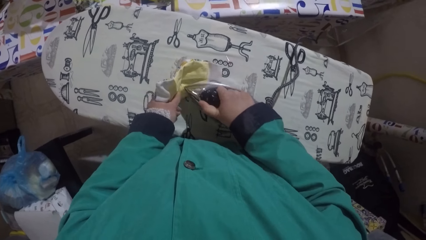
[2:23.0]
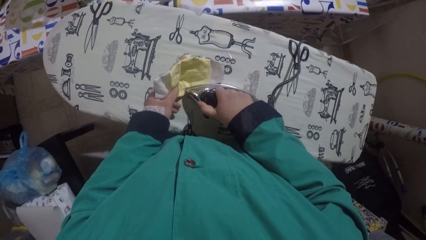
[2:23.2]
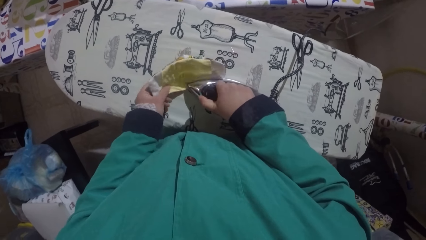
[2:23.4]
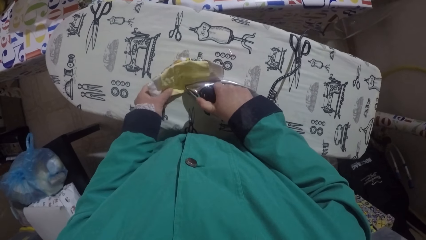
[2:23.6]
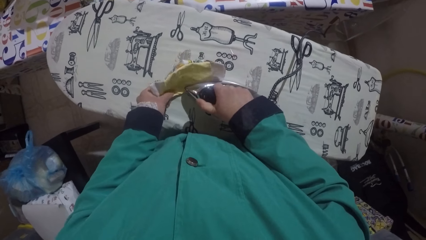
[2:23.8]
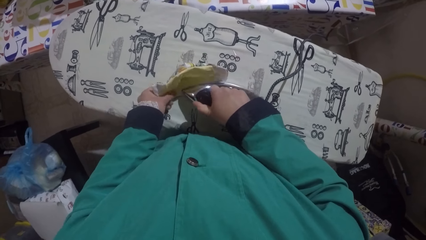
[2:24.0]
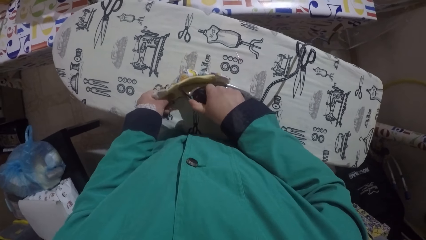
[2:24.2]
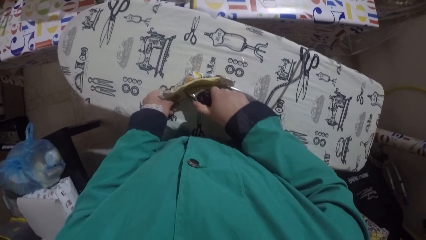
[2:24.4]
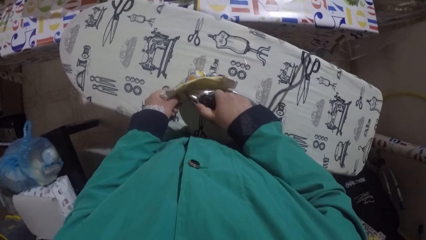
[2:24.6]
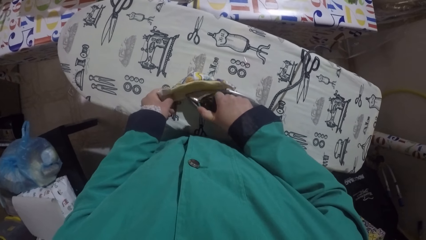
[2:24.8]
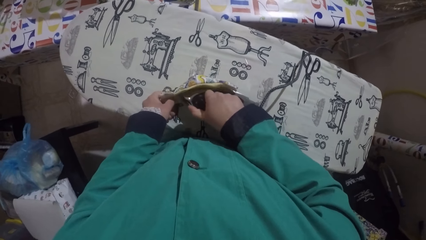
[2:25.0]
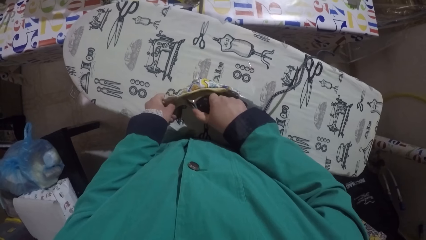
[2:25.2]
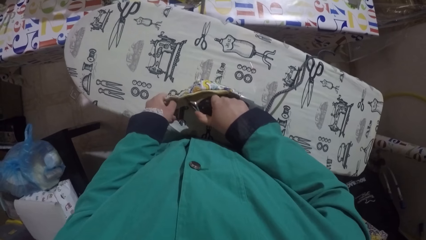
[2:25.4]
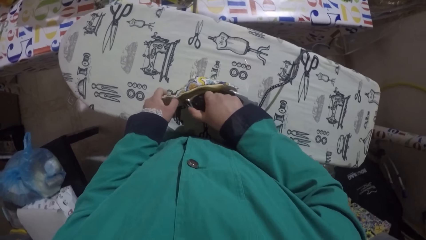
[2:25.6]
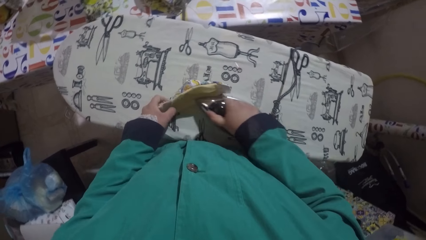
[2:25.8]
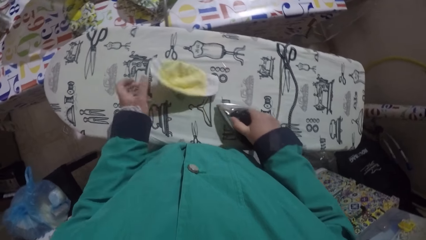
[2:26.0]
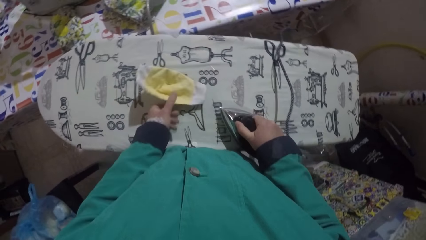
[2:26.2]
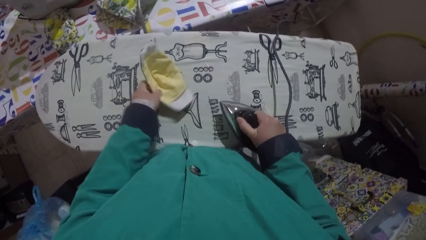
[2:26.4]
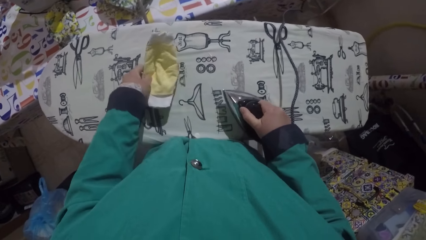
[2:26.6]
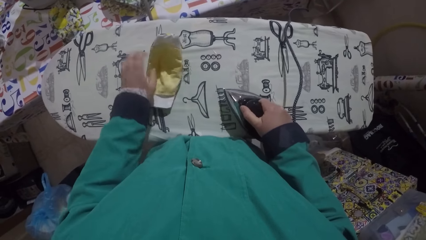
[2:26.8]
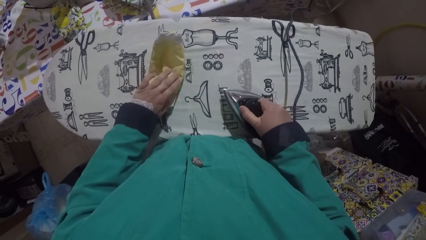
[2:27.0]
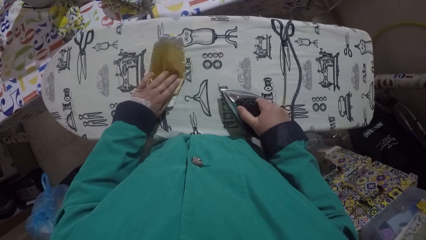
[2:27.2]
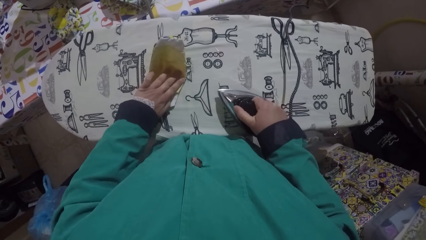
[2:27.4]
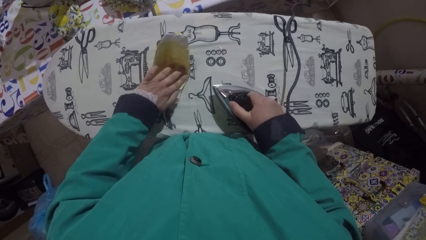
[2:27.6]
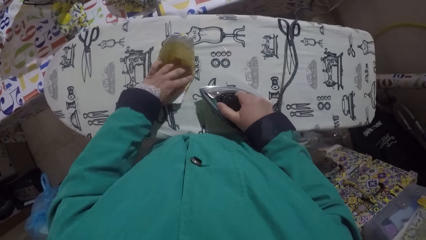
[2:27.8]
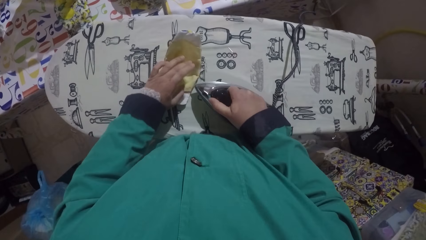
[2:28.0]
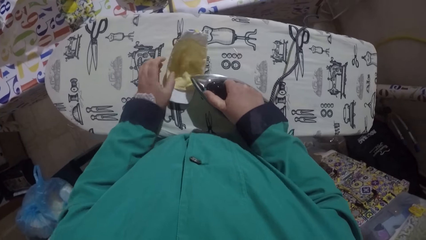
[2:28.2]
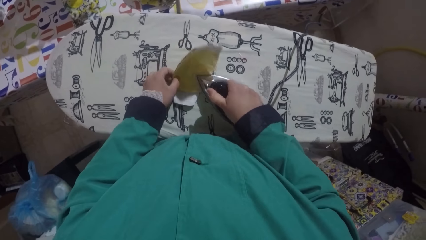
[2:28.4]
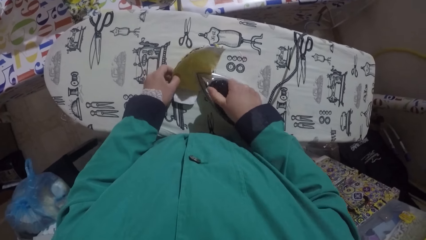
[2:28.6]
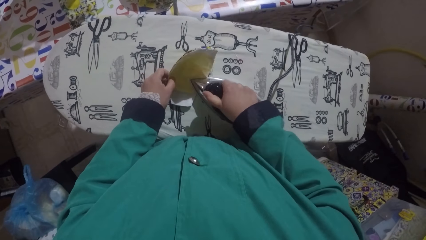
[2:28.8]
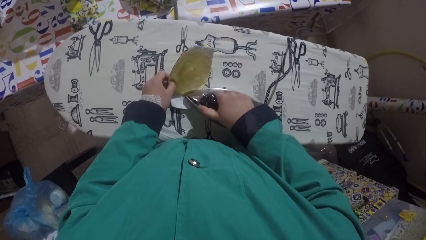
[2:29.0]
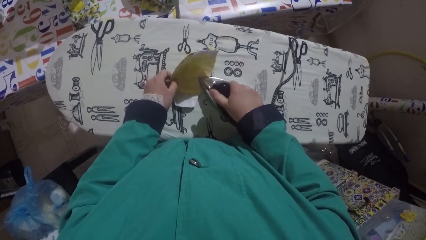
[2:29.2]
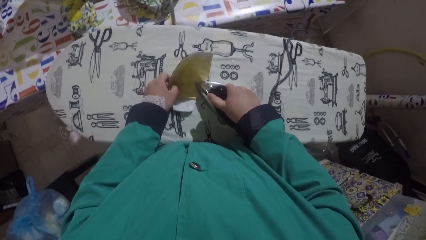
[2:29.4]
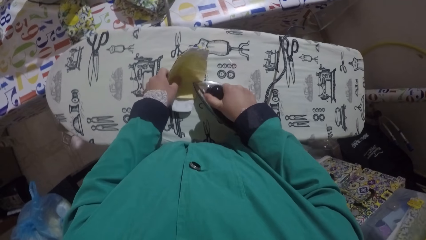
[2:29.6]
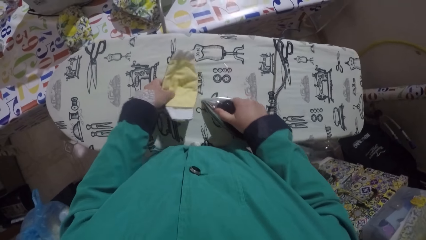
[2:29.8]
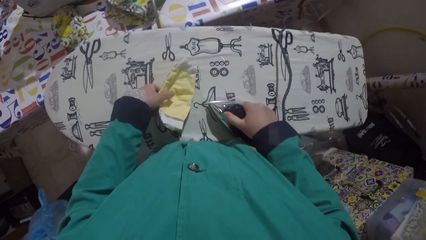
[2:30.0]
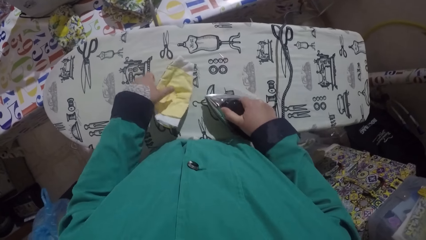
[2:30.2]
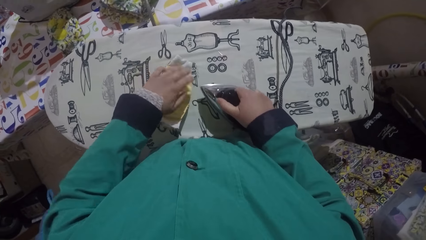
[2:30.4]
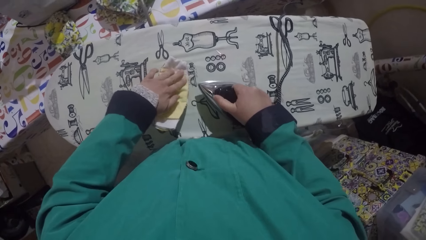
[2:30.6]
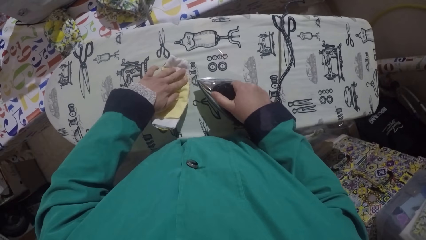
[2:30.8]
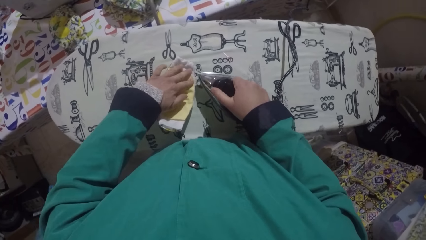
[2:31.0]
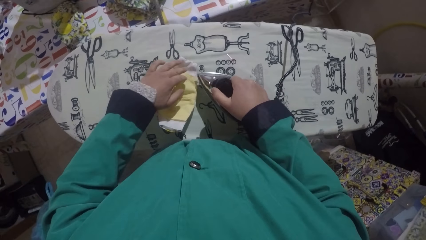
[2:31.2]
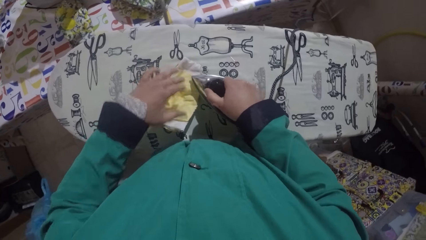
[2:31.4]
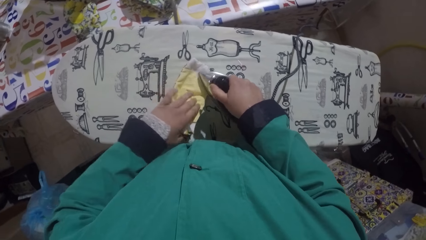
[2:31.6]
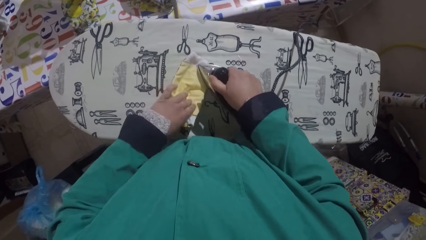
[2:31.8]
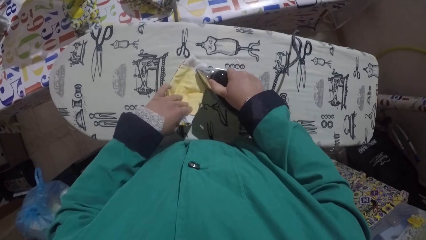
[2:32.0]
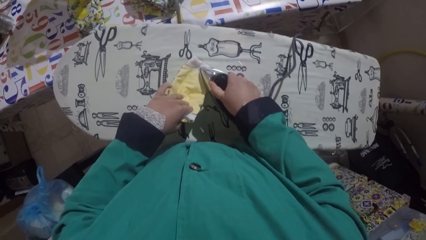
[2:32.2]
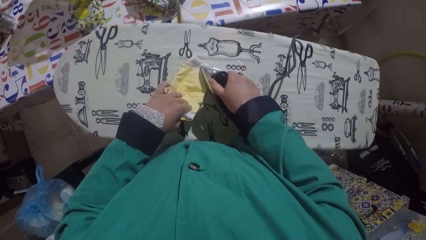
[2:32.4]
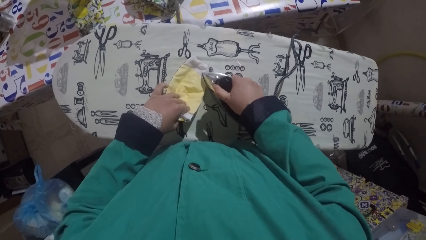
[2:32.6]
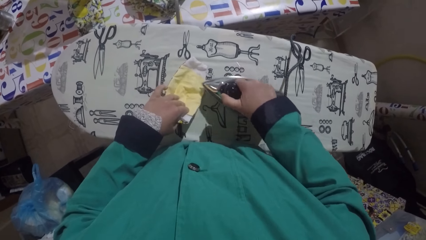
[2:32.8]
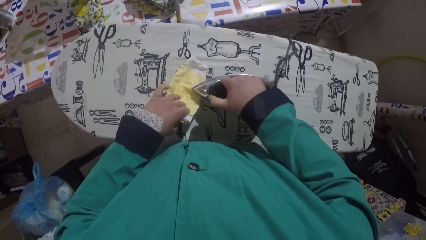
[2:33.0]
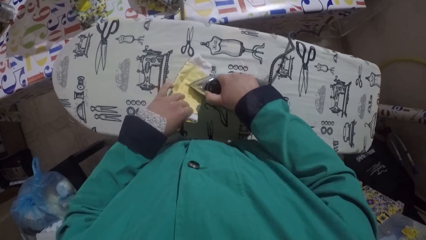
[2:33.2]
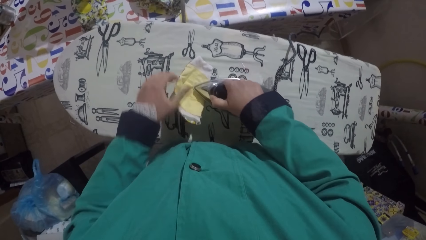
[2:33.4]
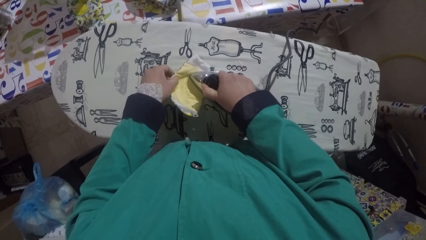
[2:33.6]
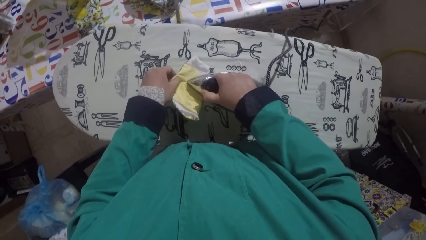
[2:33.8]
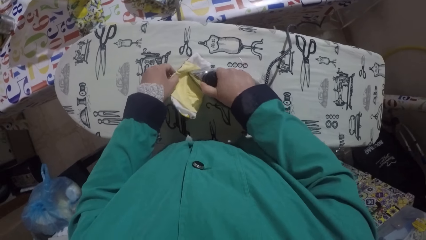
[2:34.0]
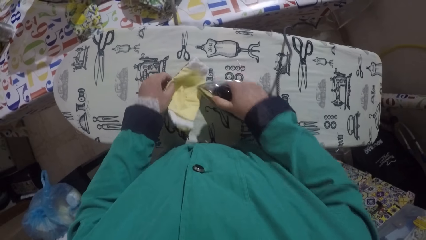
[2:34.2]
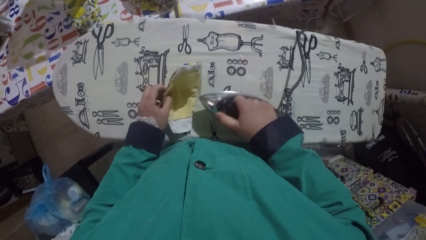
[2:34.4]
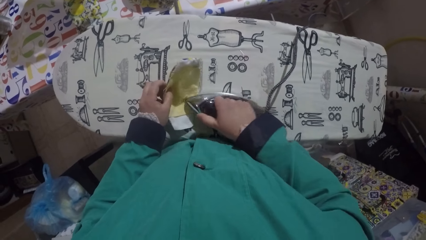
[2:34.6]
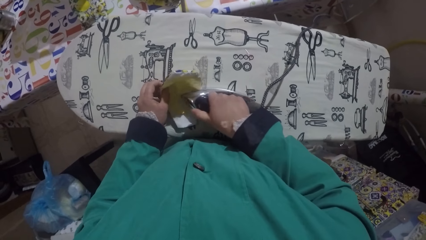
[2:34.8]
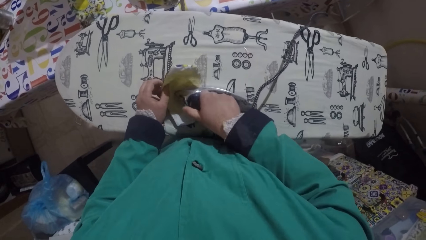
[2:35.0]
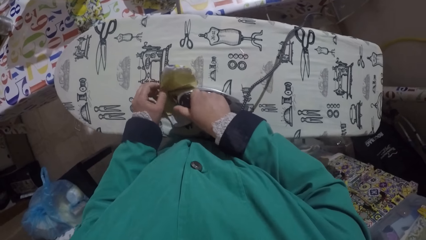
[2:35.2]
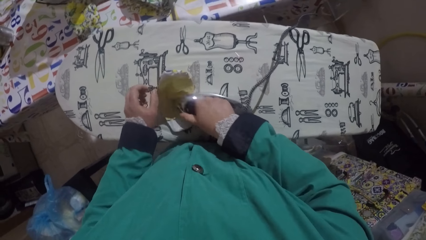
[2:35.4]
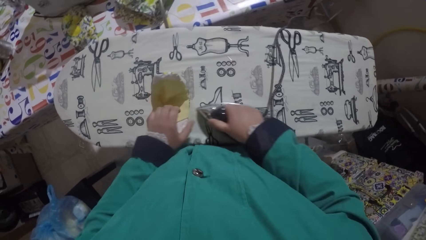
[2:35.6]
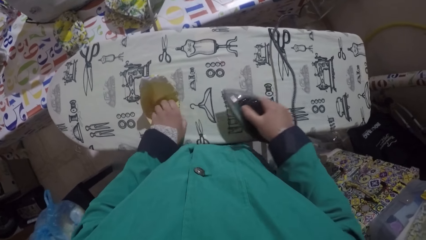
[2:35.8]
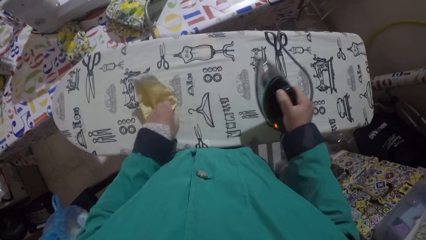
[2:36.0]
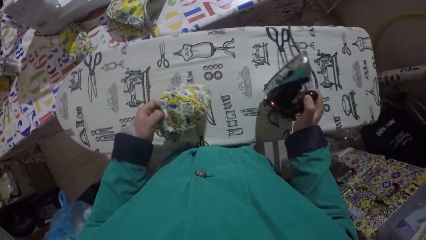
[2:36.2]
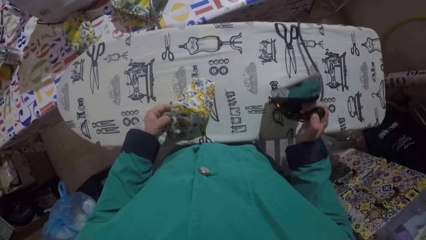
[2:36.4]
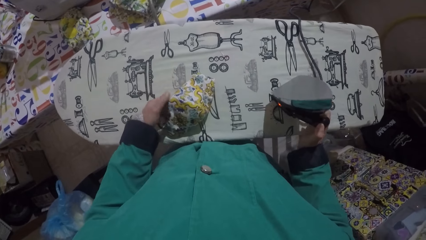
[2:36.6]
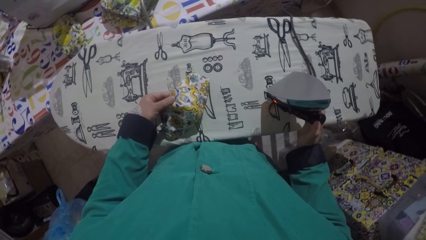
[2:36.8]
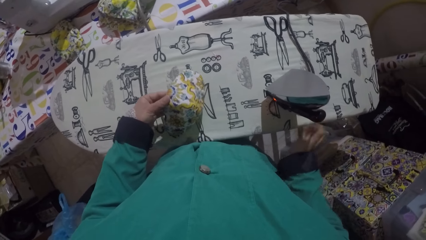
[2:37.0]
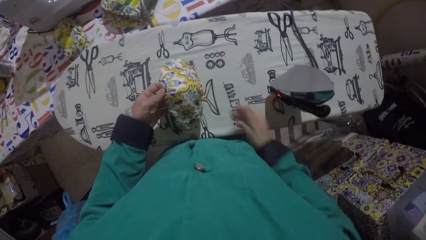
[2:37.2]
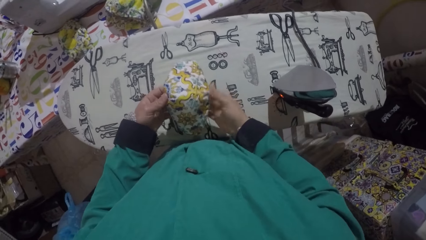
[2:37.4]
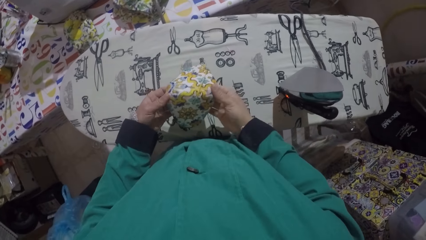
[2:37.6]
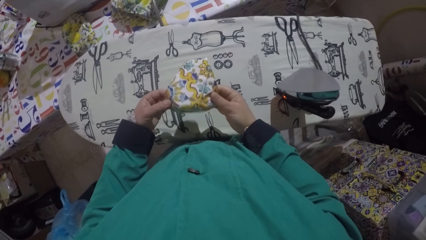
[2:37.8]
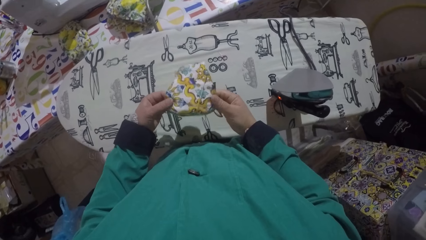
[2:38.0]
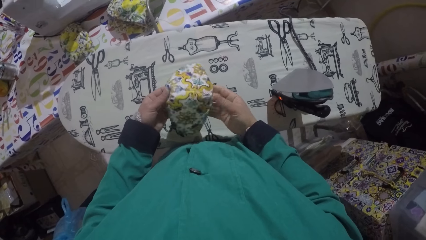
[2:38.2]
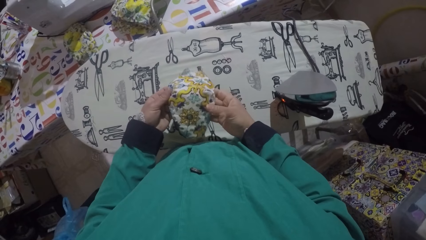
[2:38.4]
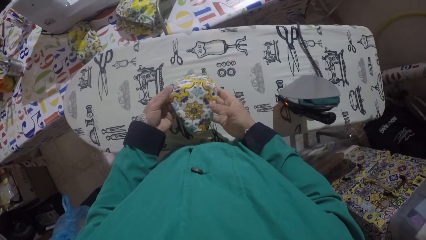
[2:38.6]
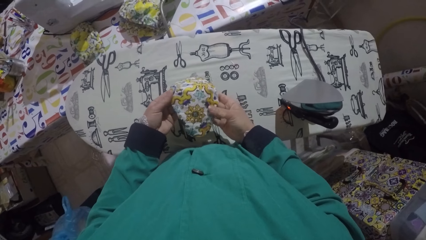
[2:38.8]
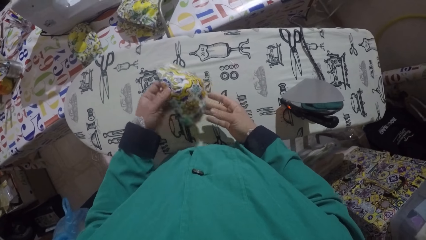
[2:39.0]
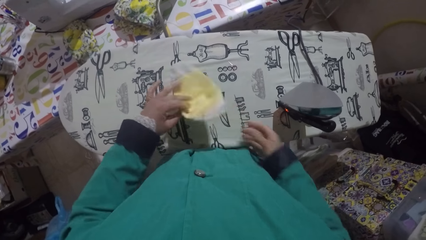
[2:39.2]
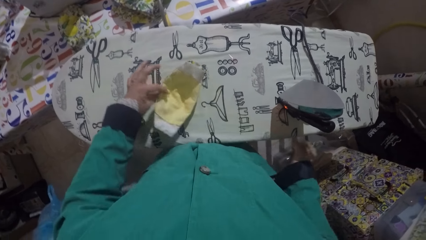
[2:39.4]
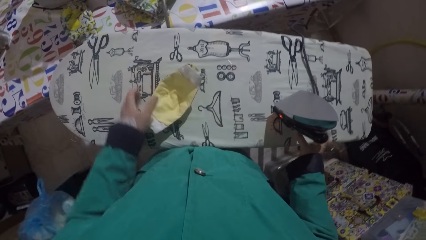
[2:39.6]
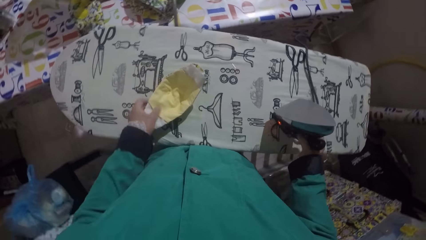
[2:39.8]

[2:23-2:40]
The camera wearer places the iron box on the table. They look at the fabric.
